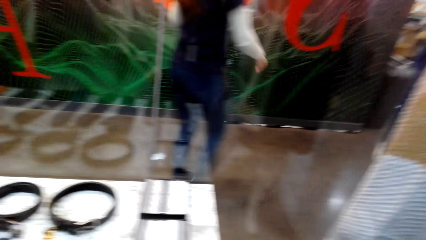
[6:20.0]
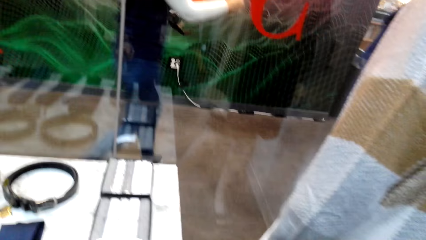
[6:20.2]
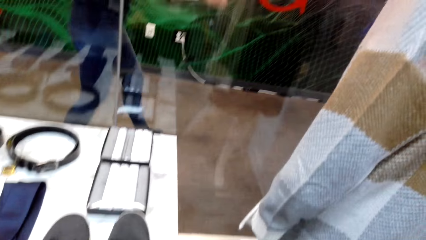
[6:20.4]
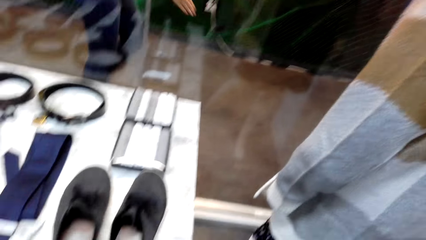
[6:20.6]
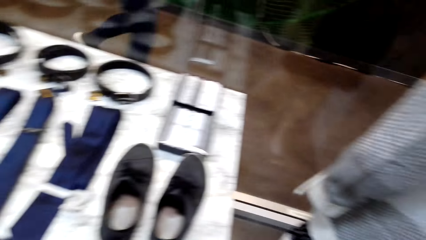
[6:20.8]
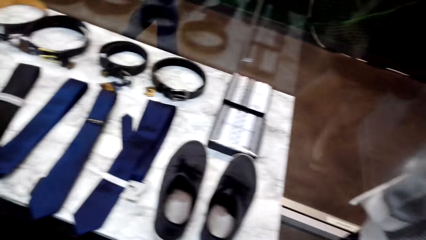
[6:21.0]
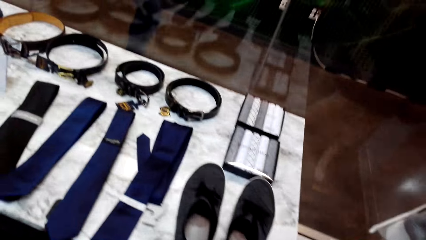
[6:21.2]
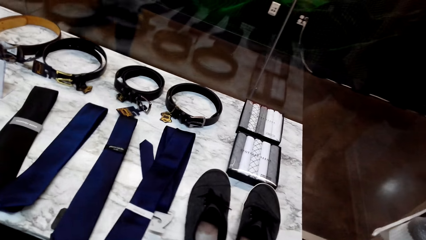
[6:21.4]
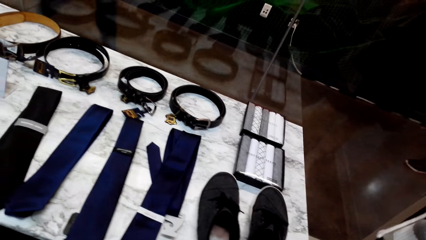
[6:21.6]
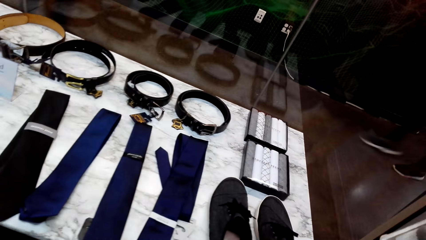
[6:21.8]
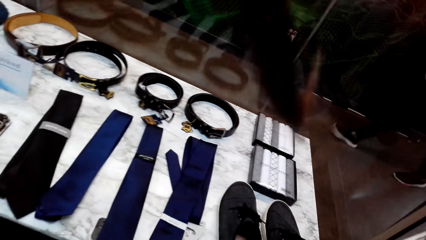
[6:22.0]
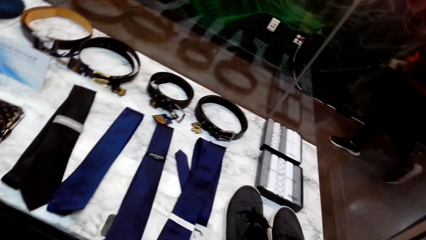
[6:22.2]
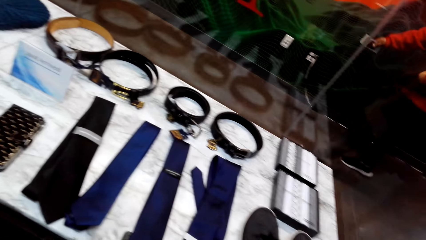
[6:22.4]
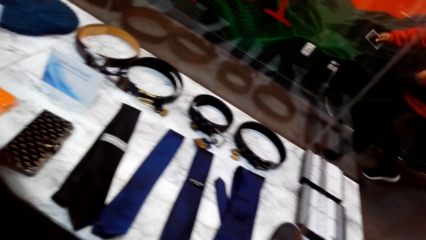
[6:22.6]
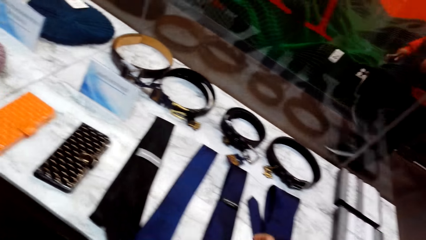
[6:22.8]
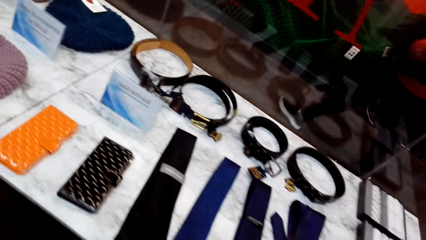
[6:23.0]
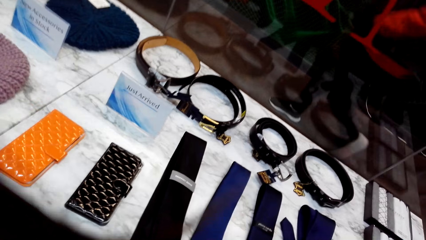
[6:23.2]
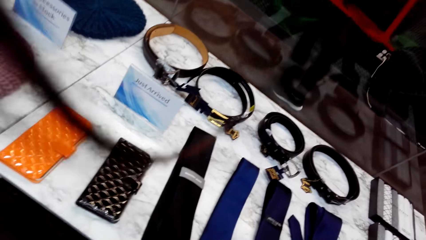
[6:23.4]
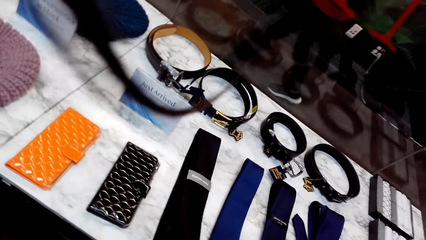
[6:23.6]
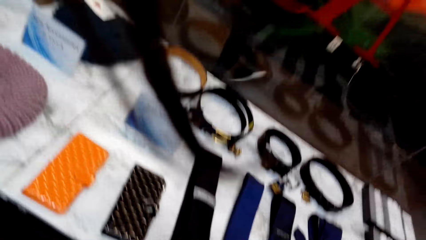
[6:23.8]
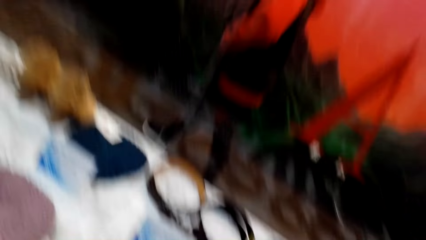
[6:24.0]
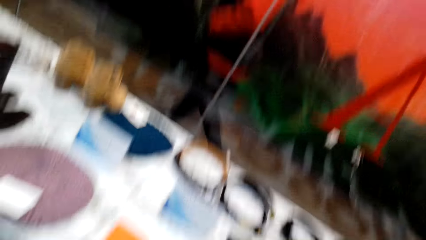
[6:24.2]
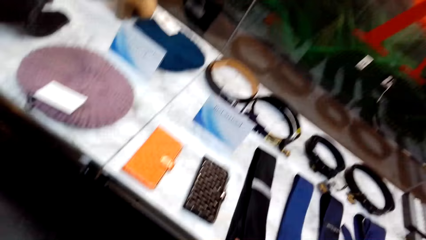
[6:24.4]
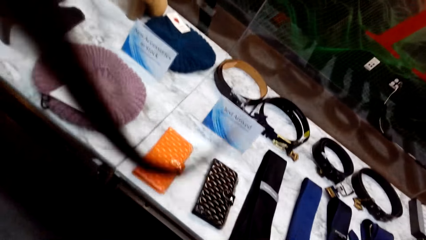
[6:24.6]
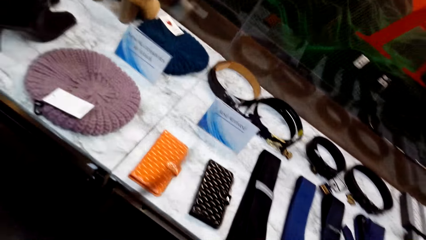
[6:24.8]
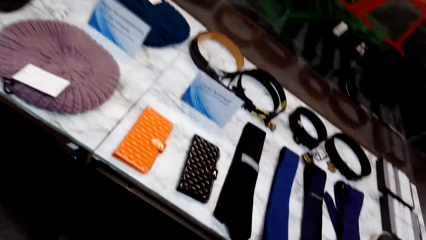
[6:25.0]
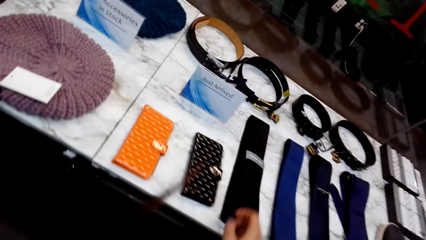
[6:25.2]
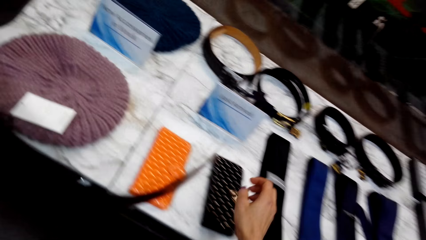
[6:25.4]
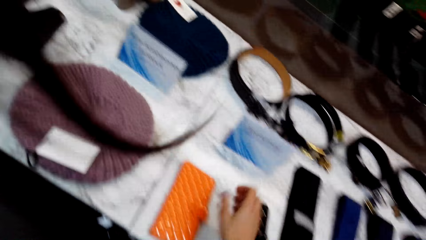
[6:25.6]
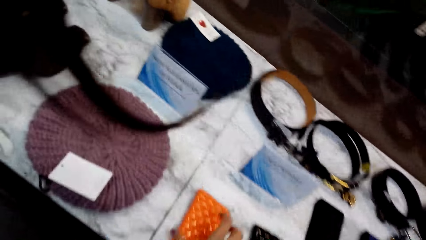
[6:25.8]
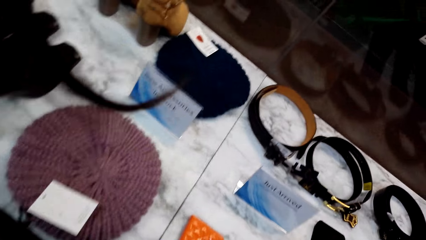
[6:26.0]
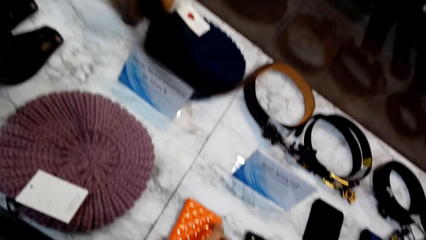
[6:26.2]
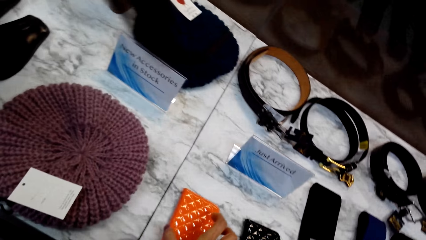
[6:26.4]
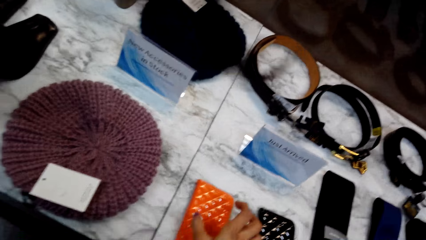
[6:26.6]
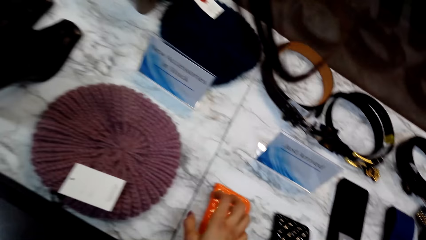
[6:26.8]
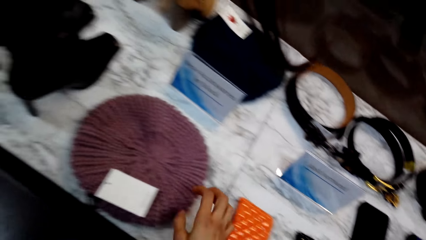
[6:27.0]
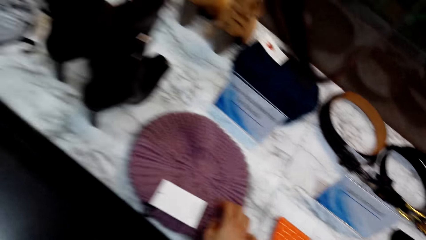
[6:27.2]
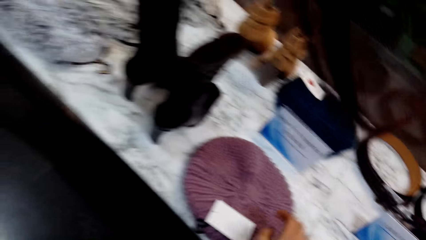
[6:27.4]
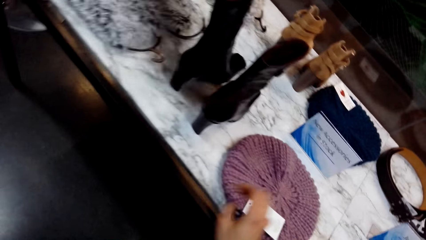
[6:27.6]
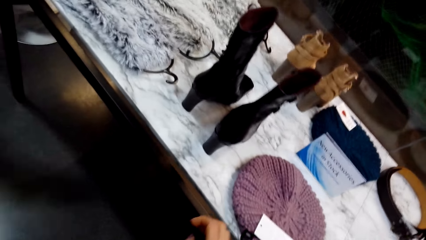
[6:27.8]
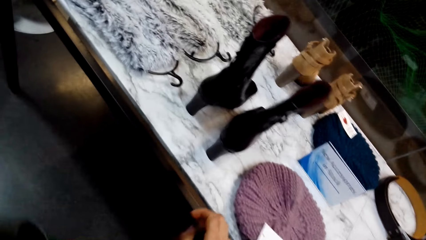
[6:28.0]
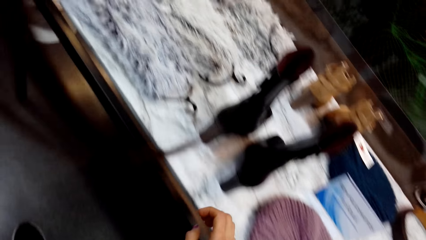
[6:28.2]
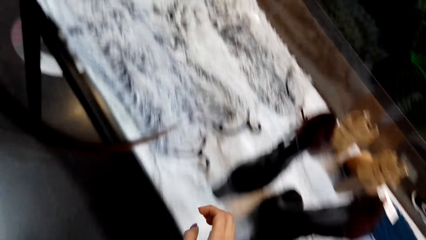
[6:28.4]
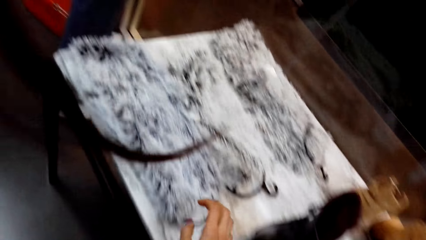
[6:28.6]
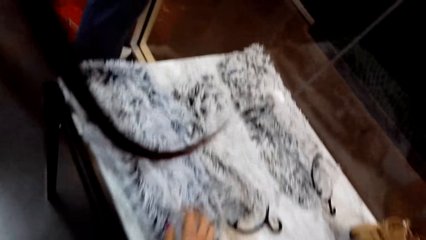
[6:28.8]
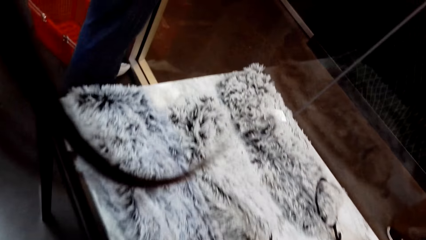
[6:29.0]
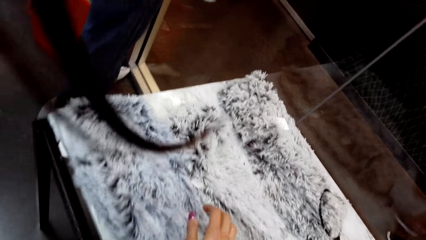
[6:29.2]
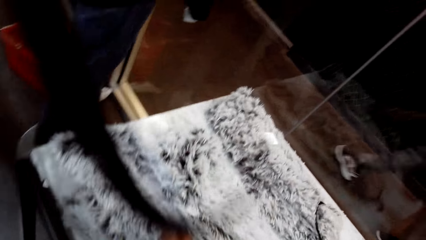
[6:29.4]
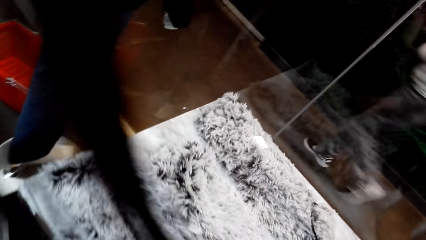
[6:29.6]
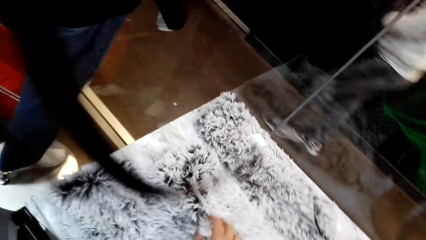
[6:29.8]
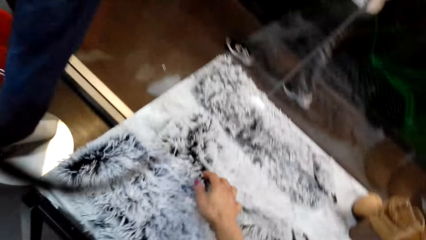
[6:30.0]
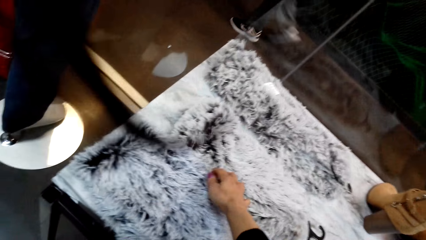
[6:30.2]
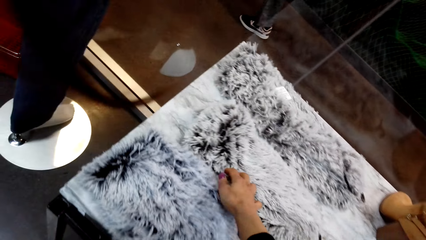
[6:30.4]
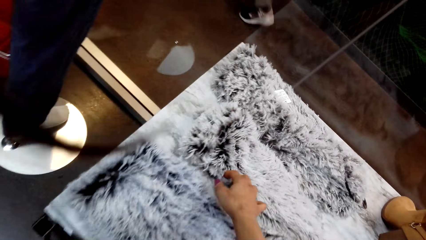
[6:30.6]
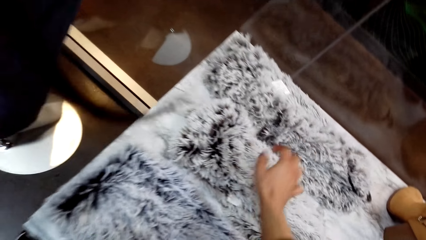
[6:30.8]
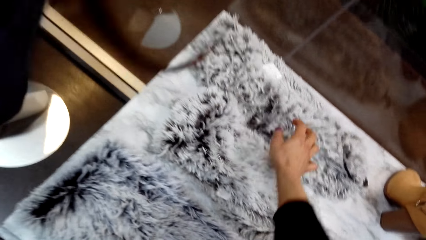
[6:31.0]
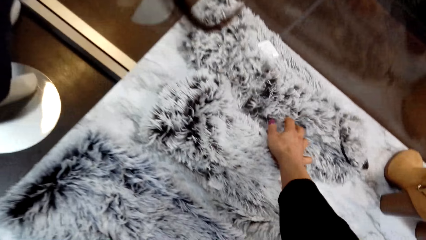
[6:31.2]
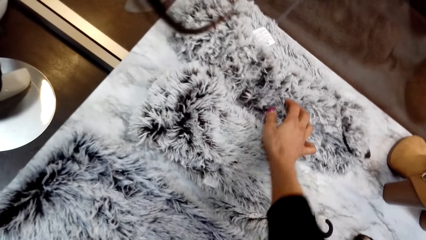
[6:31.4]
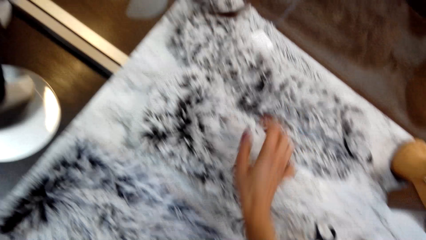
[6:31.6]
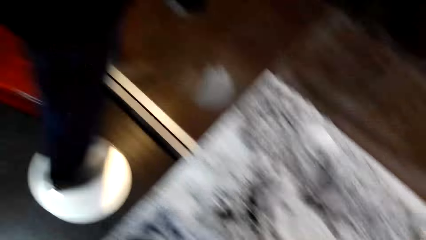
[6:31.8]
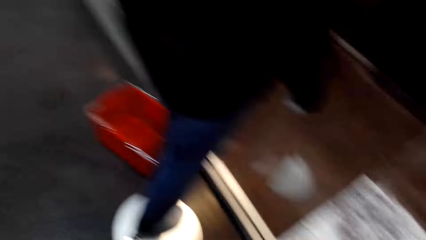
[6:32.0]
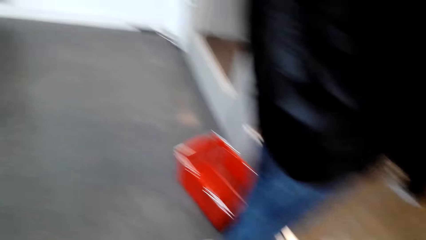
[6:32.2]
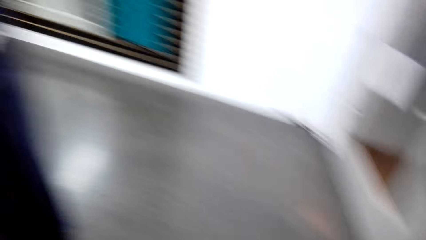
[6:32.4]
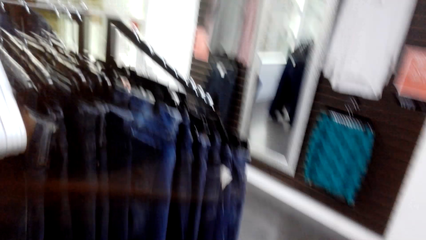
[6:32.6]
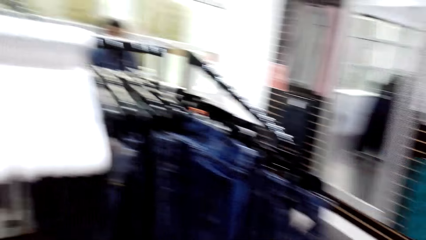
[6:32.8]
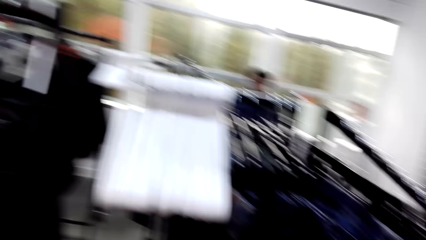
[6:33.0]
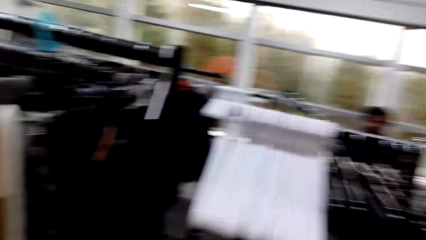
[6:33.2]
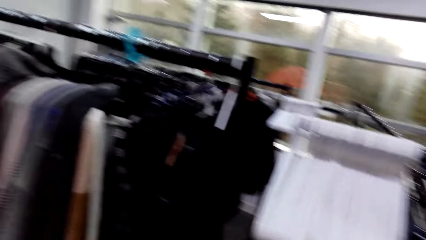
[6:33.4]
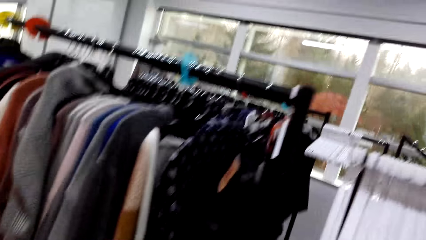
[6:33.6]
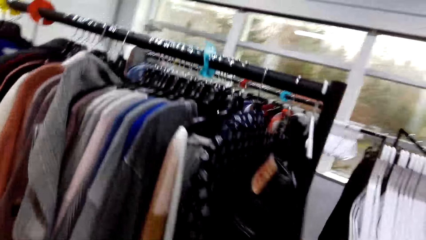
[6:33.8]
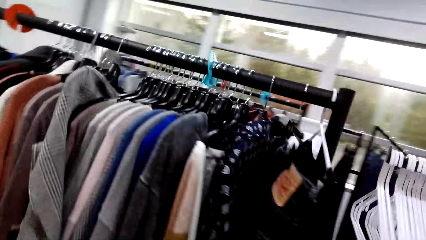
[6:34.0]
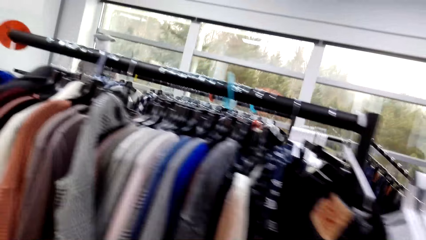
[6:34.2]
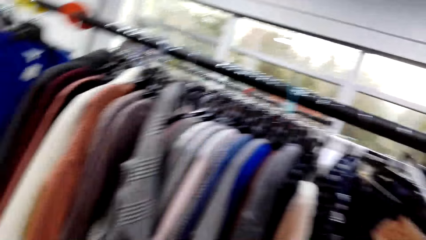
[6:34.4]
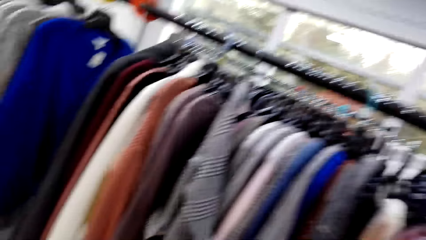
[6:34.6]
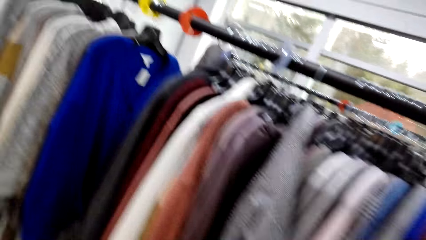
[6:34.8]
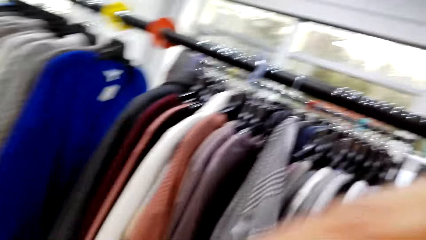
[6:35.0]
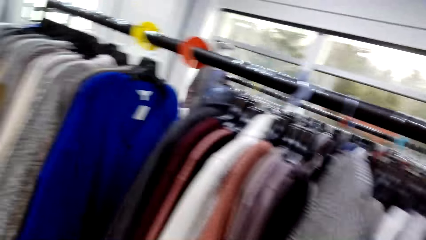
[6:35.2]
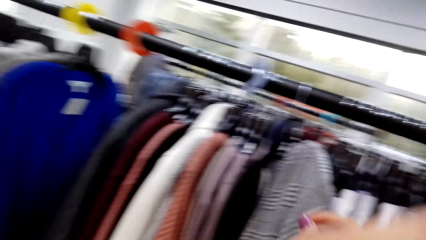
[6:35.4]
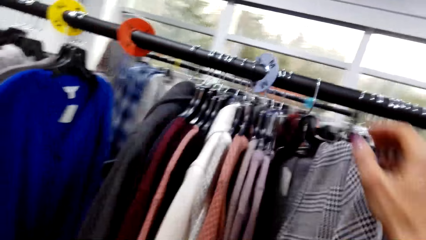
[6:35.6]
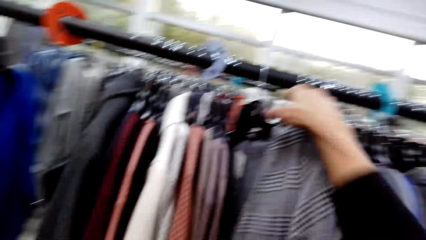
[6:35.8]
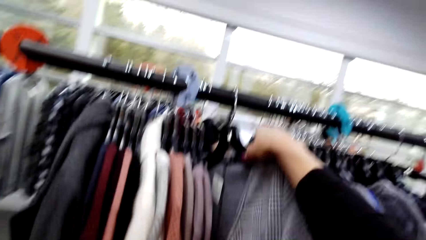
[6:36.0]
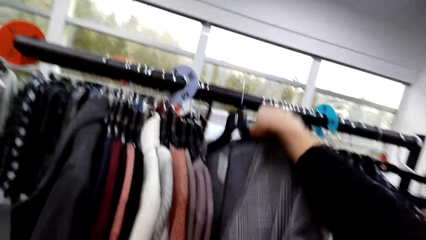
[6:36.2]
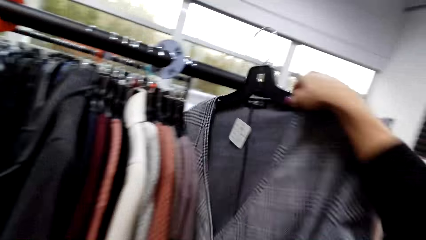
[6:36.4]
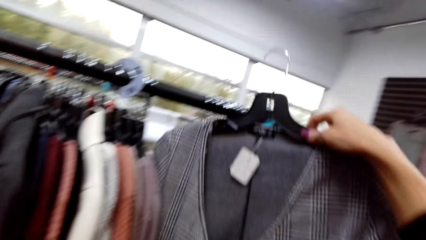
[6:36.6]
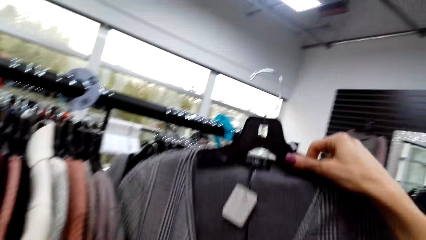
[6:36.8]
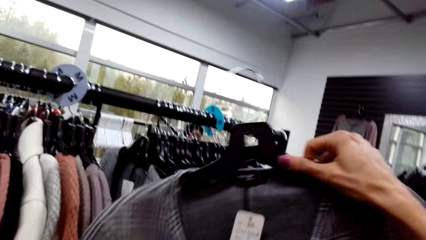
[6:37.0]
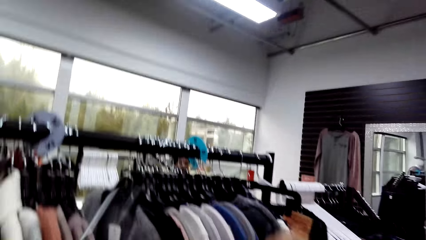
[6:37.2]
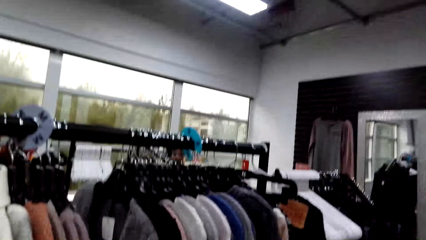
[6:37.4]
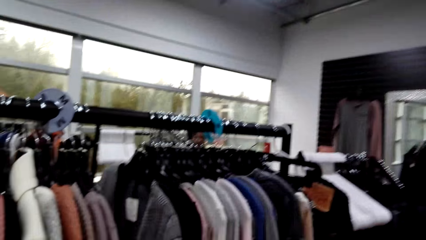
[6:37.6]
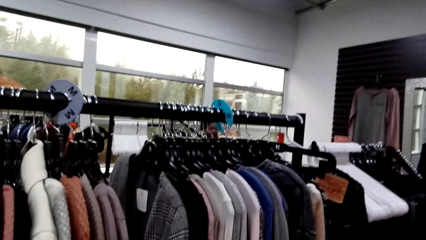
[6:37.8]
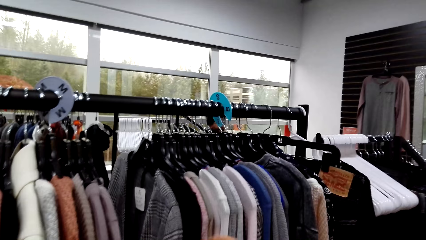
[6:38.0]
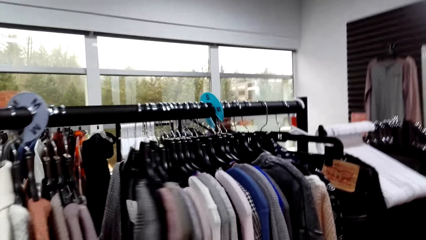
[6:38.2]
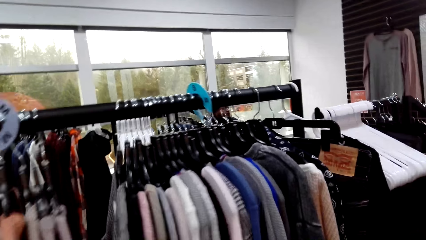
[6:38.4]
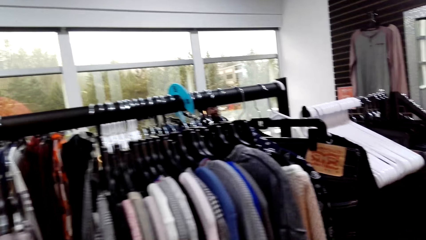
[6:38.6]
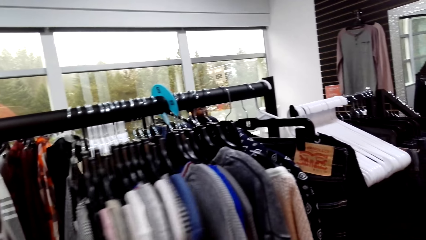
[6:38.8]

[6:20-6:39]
The camera wearer walks in the supermarket. They touch the cell phone case. They touch the scarf. They turn around. They look at the tops on the hanger. They pick the cloth from the display rack.
